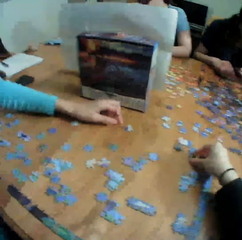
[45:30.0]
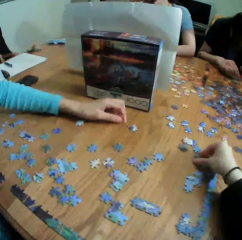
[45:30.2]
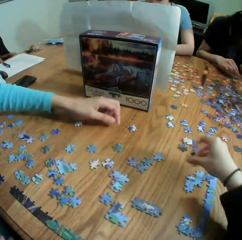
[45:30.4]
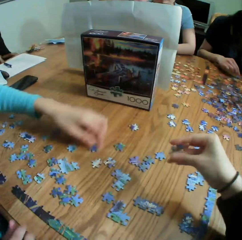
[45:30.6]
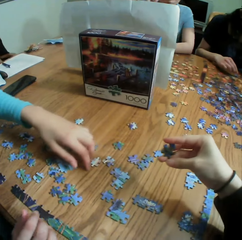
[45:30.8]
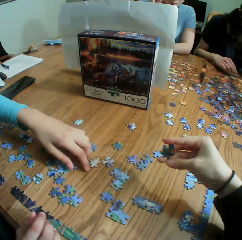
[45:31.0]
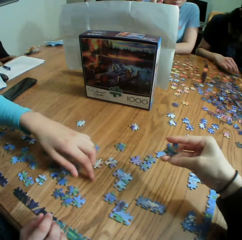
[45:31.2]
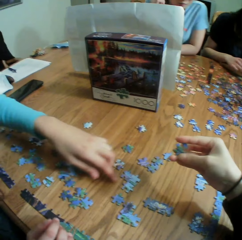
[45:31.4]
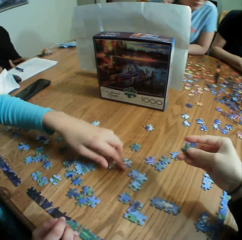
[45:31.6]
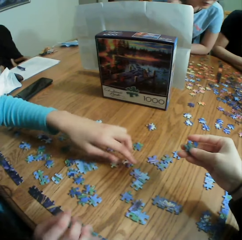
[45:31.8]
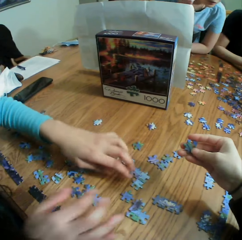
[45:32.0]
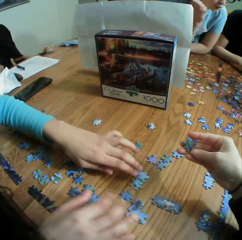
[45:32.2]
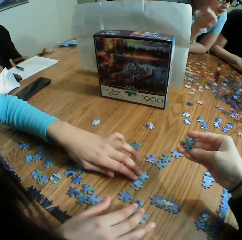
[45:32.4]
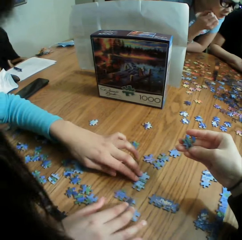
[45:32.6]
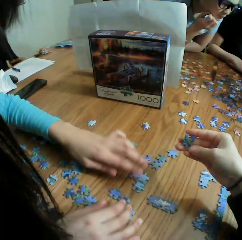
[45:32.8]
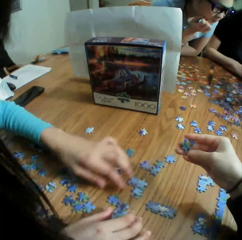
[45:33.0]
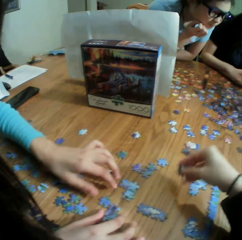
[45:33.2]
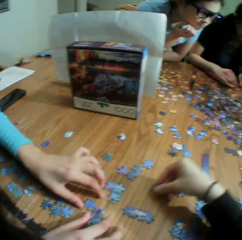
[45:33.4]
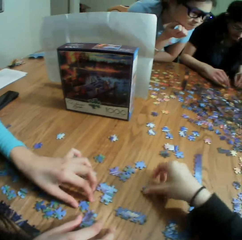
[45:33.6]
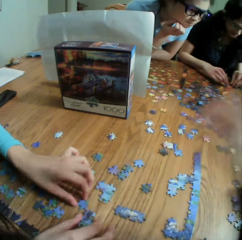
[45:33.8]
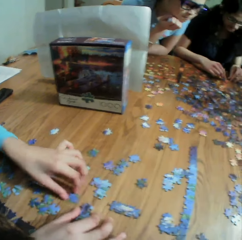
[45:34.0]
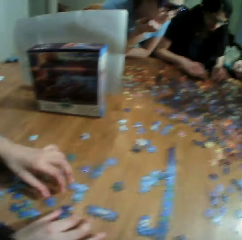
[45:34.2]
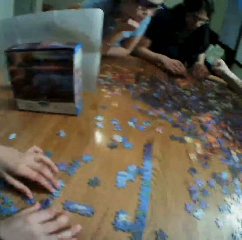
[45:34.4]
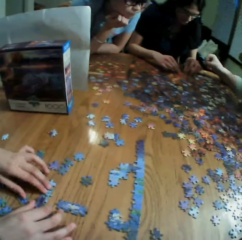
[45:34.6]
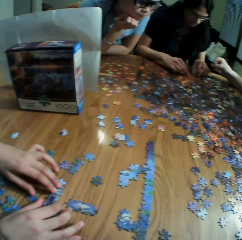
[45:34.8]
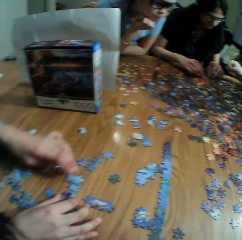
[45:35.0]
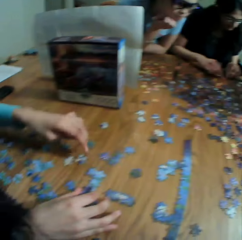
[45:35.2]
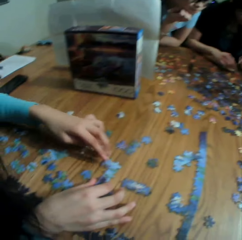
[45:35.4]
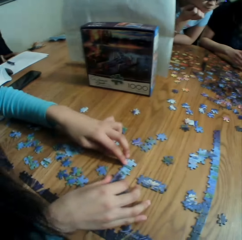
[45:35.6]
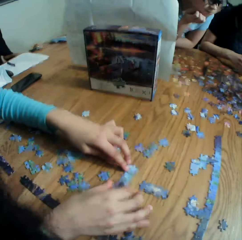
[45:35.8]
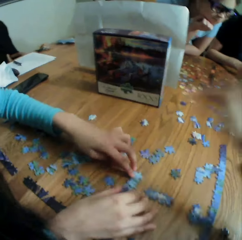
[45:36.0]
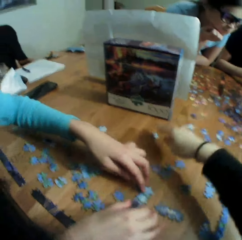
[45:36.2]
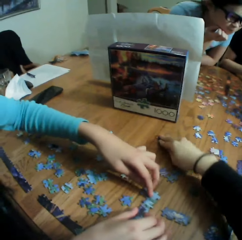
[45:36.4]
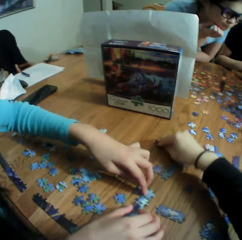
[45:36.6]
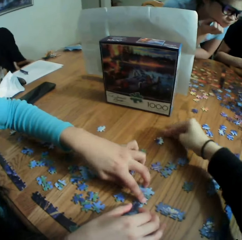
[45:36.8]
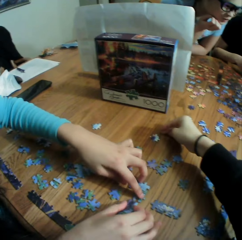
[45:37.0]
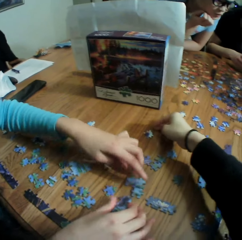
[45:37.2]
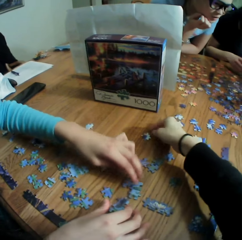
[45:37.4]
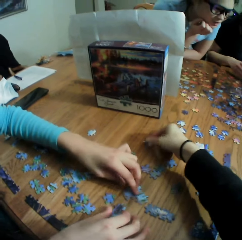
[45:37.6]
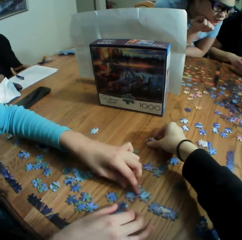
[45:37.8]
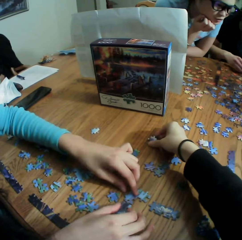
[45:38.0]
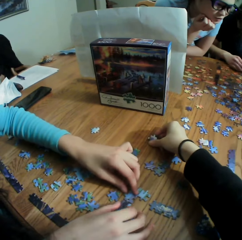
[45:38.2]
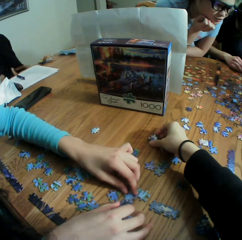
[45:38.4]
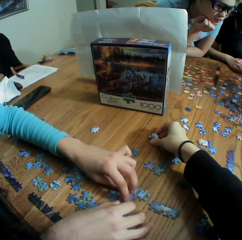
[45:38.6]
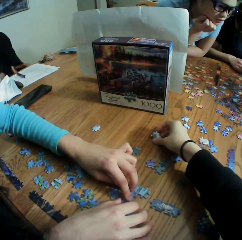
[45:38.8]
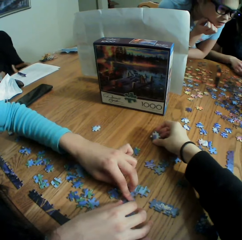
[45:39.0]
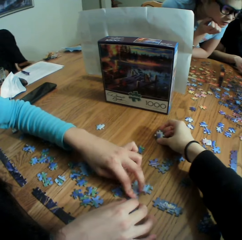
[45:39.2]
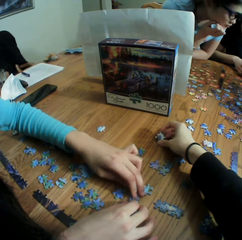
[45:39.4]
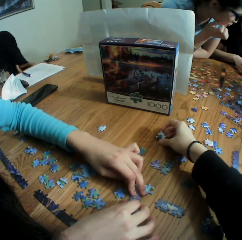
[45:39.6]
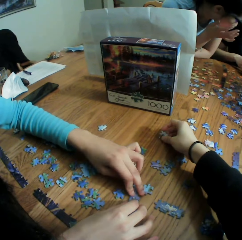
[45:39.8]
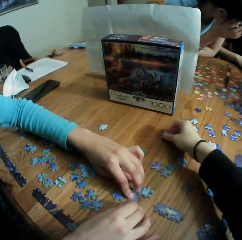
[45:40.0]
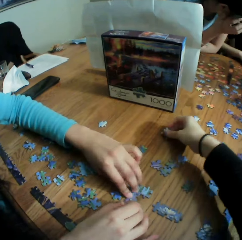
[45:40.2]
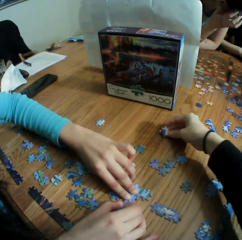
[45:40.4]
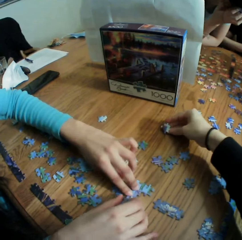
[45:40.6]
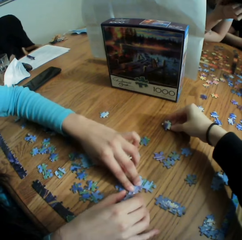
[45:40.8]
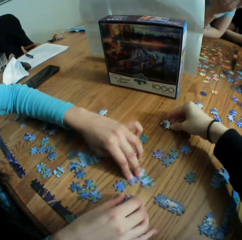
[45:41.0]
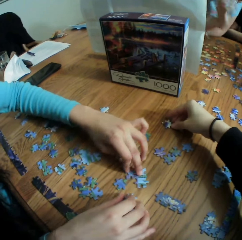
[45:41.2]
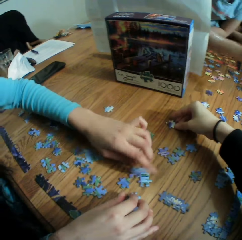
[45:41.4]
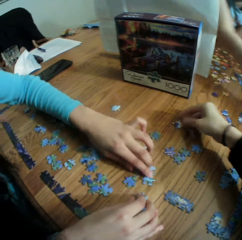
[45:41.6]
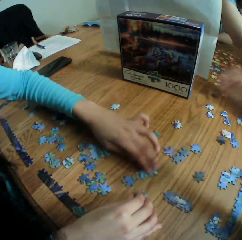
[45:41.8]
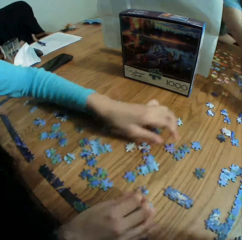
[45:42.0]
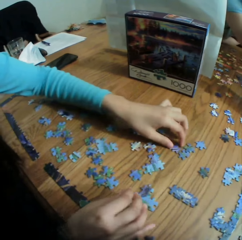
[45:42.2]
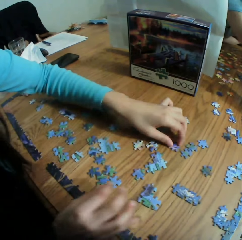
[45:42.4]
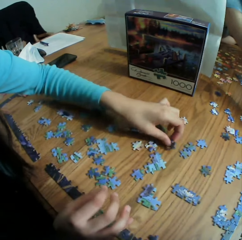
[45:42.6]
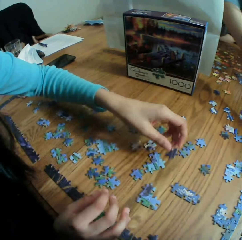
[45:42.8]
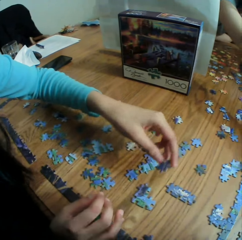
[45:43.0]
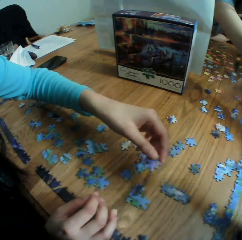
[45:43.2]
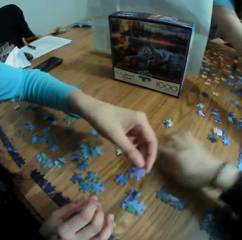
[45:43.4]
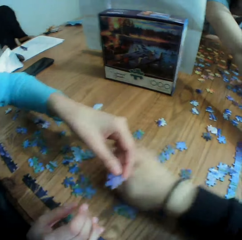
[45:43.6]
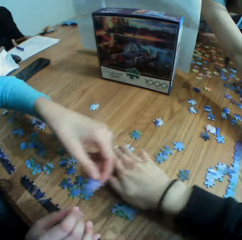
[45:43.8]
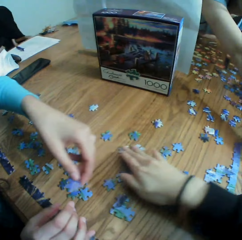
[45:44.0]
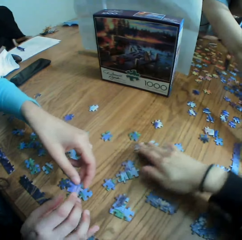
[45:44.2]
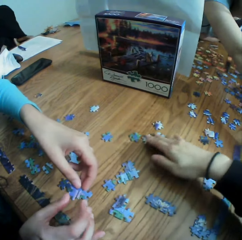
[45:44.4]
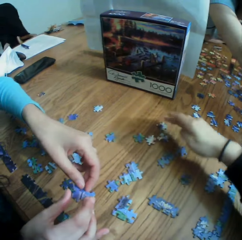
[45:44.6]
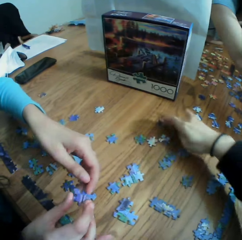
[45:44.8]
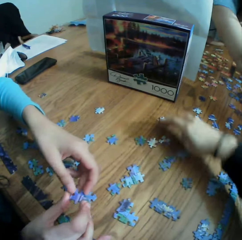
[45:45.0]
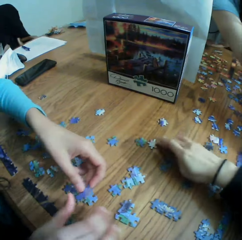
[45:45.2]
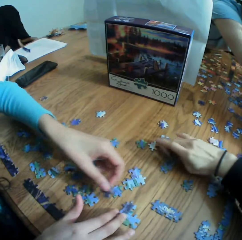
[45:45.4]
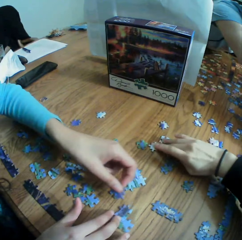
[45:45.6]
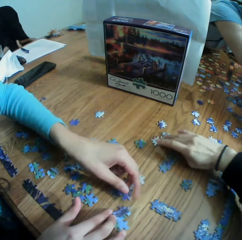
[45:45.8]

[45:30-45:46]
The camera wearer picks up the jigsaw puzzle pieces or paper puzzle. They stare at the paper puzzle. A lady moves the paper puzzle on the table. The camera wearer drops the paper puzzle. The lady touches the jigsaw puzzle pieces. The camera wearer talks. The lady arranges the paper puzzle. The camera wearer moves the paper puzzle and picks up the jigsaw puzzle pieces. The lady picks up the paper puzzle. The camera wearer moves the paper puzzle on the table.

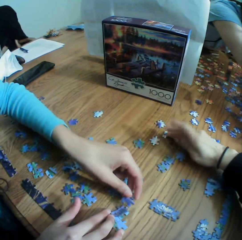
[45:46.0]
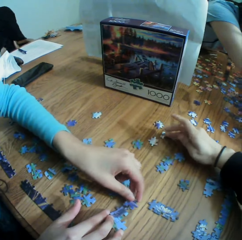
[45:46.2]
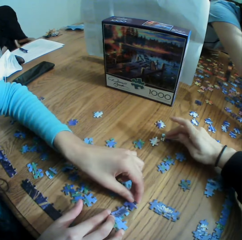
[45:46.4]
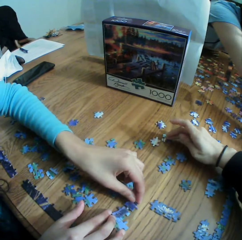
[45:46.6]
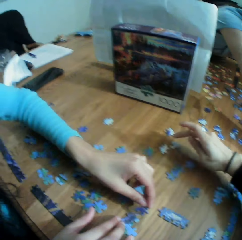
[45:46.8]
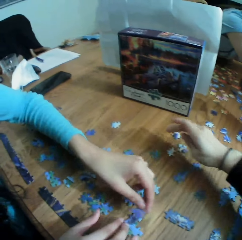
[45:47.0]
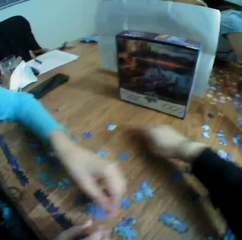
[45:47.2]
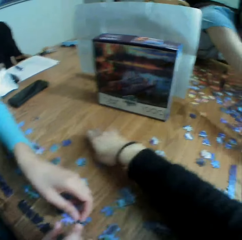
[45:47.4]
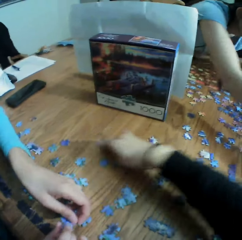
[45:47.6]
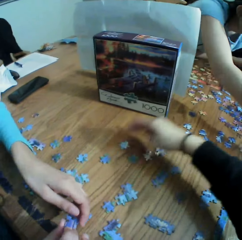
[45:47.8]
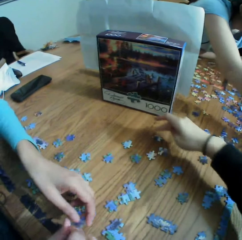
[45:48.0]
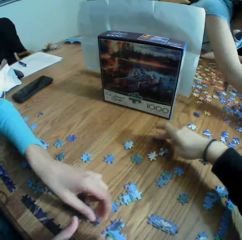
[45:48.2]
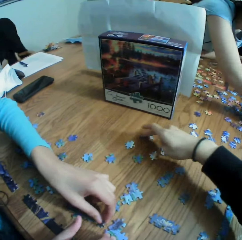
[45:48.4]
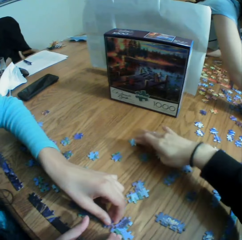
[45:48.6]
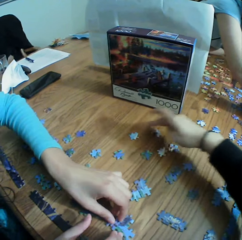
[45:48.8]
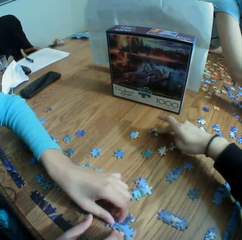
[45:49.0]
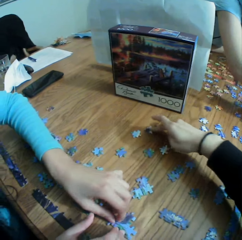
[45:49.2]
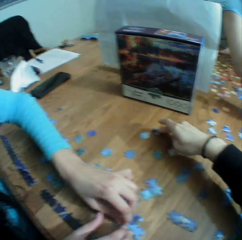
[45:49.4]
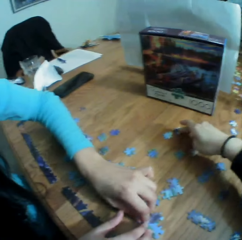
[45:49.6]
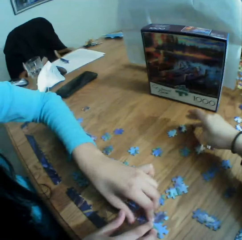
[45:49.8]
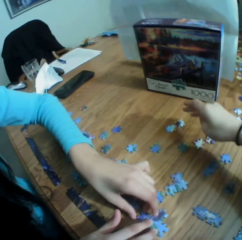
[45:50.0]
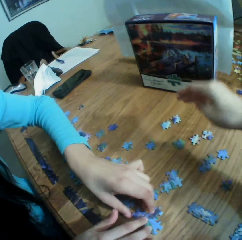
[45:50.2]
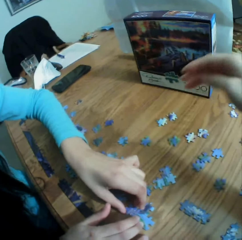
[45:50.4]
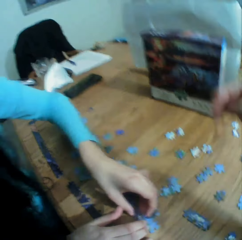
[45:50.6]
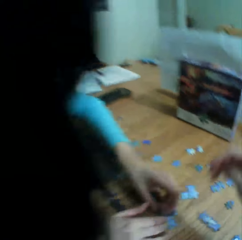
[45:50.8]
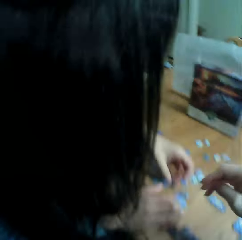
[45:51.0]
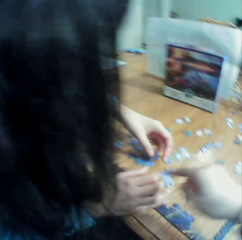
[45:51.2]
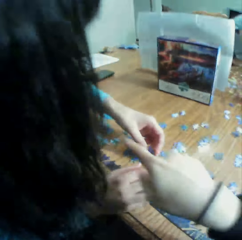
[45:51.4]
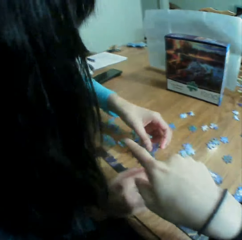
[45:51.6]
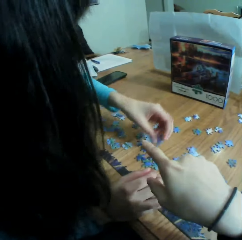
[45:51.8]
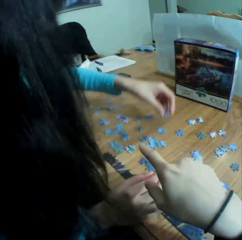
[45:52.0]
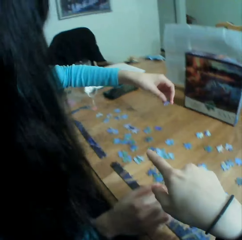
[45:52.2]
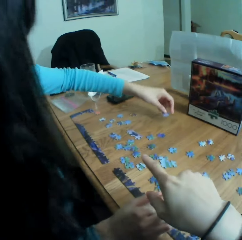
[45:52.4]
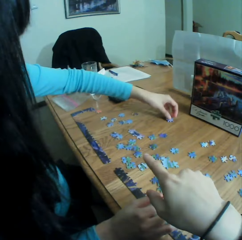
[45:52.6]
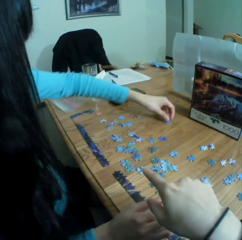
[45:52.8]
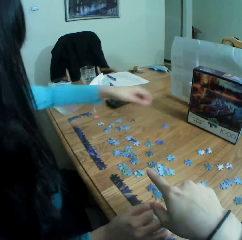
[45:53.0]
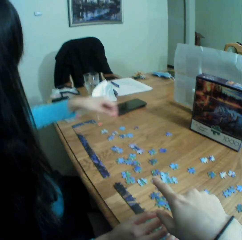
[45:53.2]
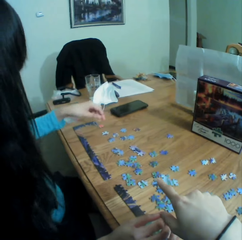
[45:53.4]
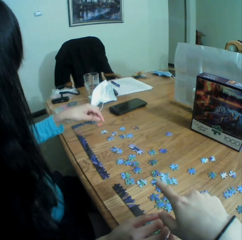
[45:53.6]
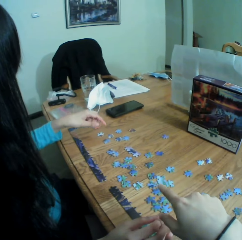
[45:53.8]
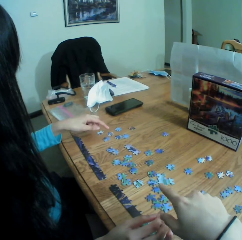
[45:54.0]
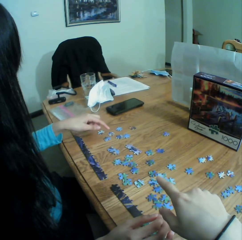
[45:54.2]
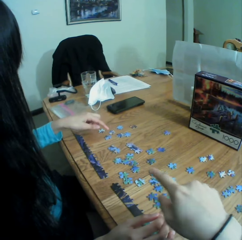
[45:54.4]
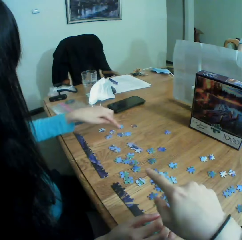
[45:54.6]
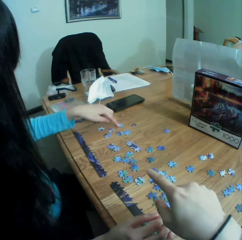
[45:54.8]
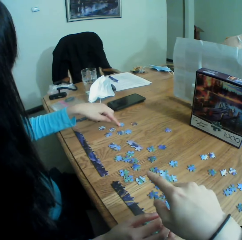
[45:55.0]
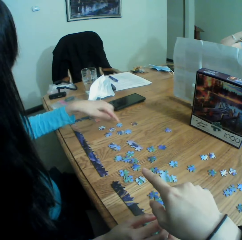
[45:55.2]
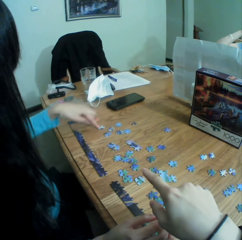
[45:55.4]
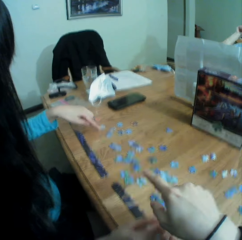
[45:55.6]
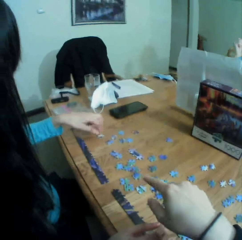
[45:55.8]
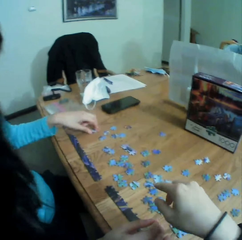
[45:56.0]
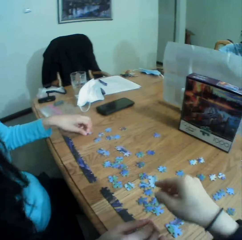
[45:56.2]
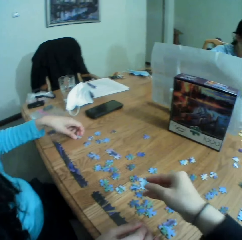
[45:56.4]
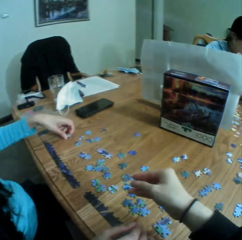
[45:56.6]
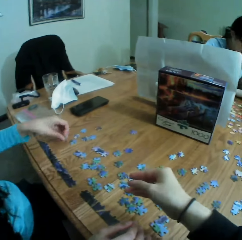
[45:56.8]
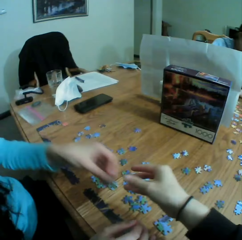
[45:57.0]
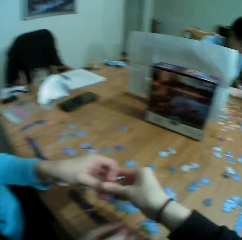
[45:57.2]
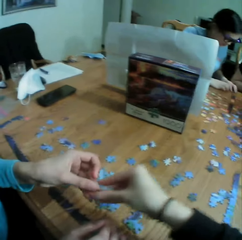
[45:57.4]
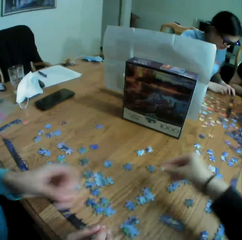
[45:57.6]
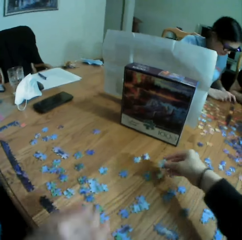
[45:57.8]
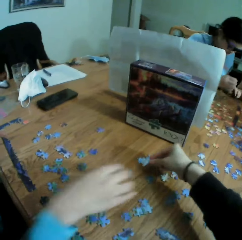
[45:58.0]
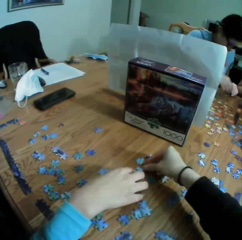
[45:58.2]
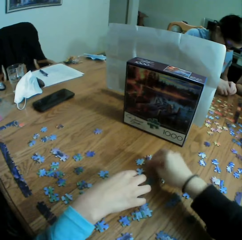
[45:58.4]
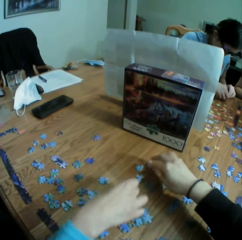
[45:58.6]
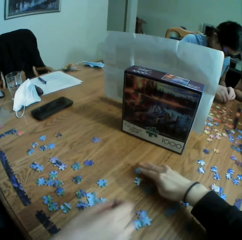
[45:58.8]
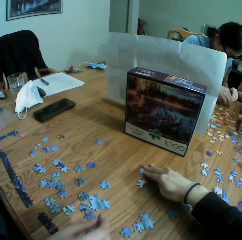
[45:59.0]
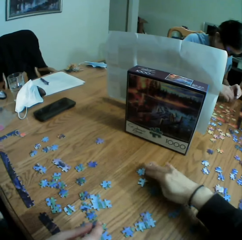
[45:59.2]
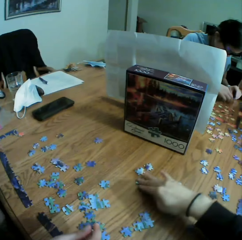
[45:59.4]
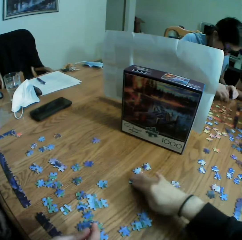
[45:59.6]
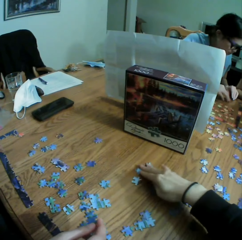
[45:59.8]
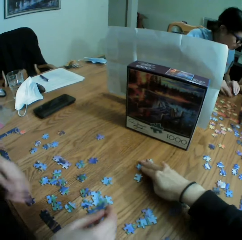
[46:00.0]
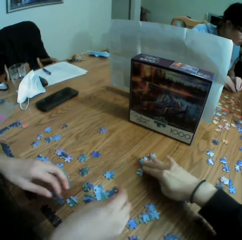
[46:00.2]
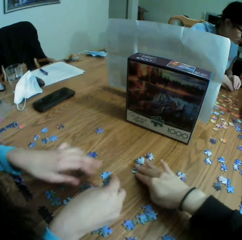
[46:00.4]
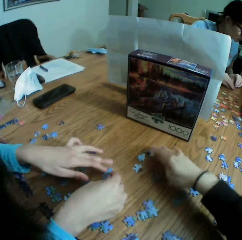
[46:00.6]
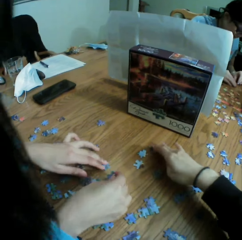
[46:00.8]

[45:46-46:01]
A lady fixes a paper puzzle. The camera wearer touches the paper puzzle and plays the jigsaw puzzle. The lady plays the jigsaw puzzle and drops the paper puzzle. The camera wearer points at a jigsaw puzzle piece and talks. The lady points at the paper puzzle, picks up the jigsaw puzzle piece, and gives the camera wearer the jigsaw puzzle piece. The camera wearer drops the paper puzzle and plays the jigsaw puzzle. The lady plays the jigsaw puzzle. The camera wearer moves the paper puzzle on the table.
